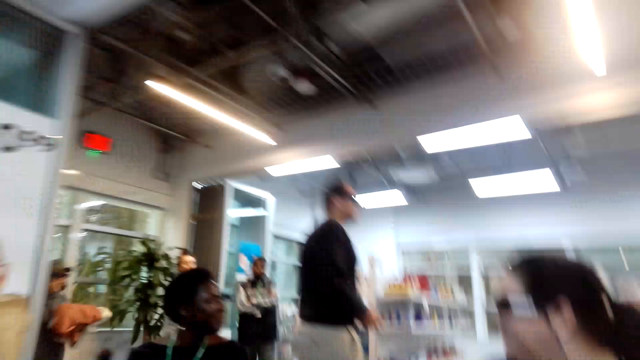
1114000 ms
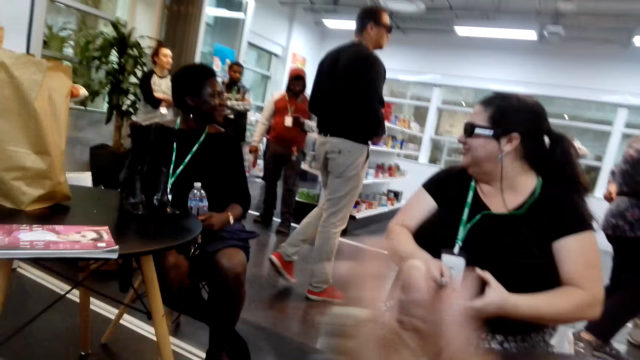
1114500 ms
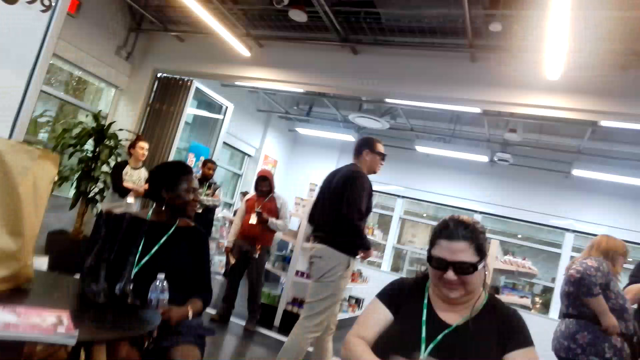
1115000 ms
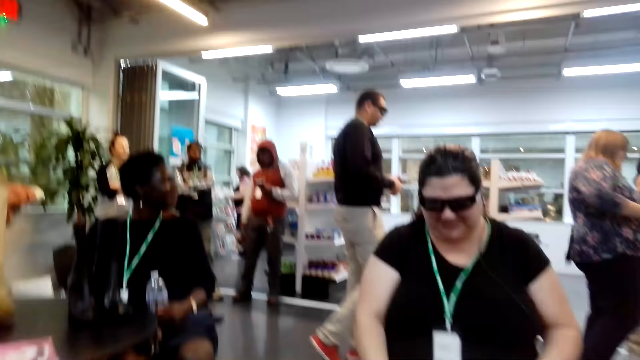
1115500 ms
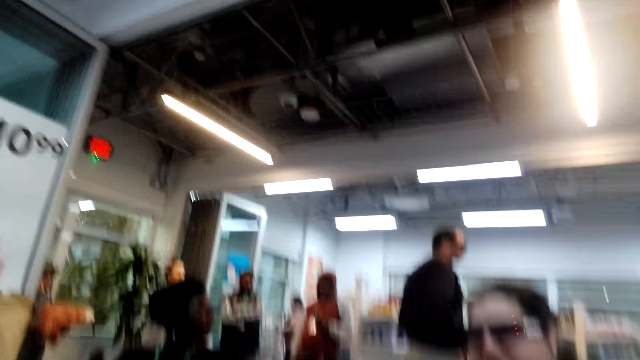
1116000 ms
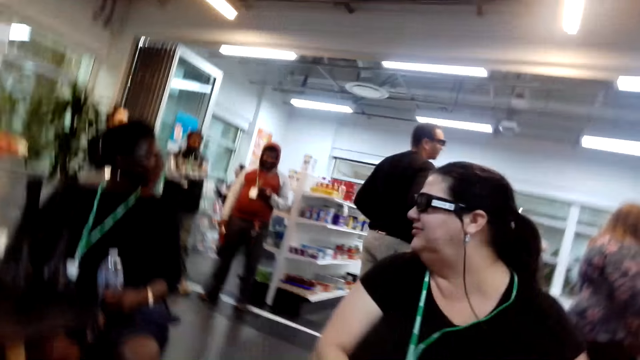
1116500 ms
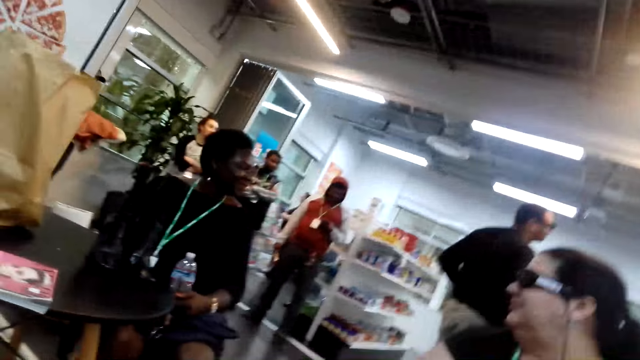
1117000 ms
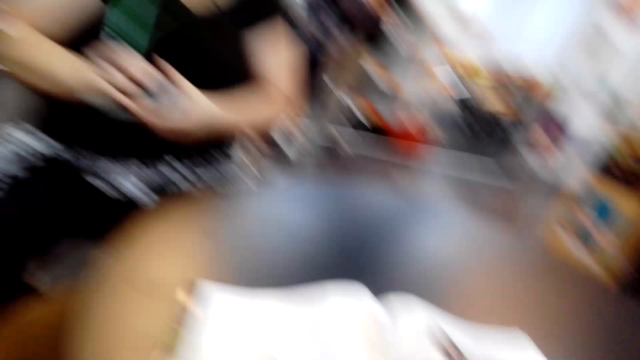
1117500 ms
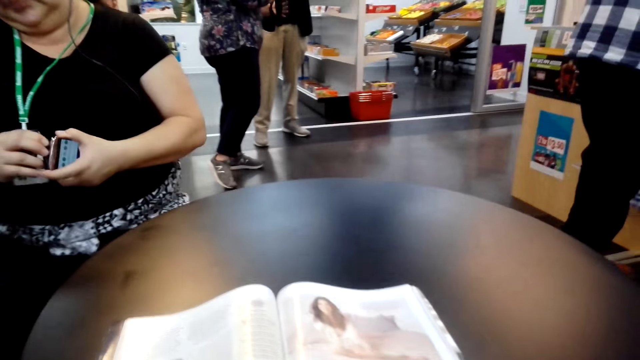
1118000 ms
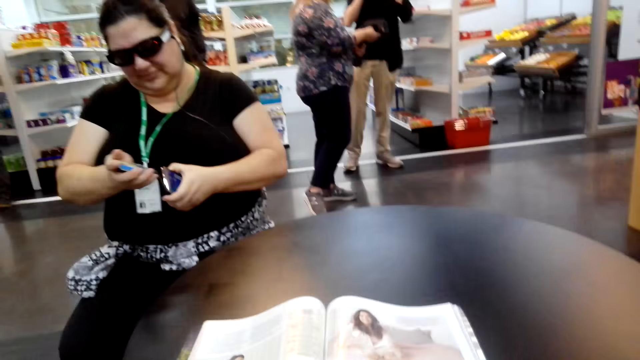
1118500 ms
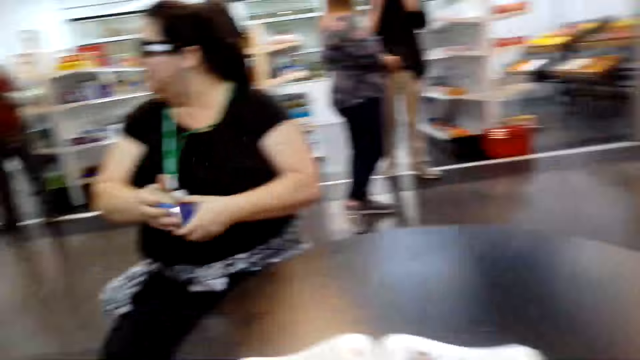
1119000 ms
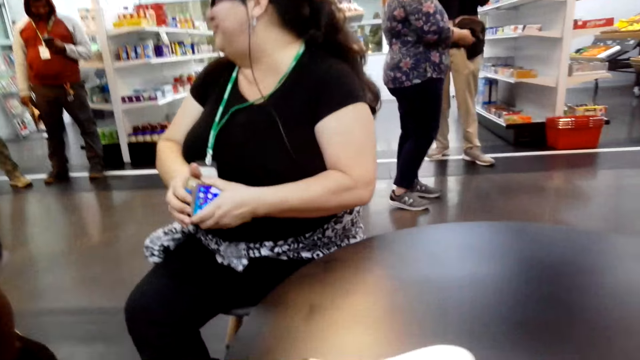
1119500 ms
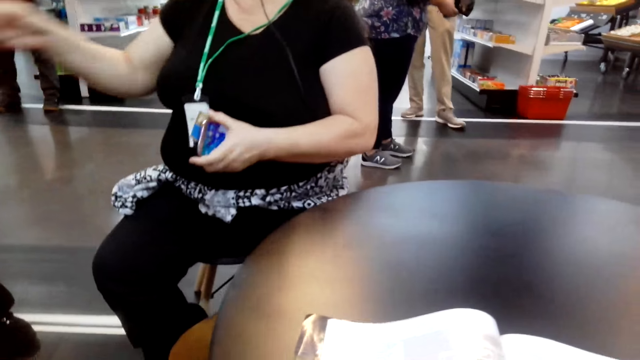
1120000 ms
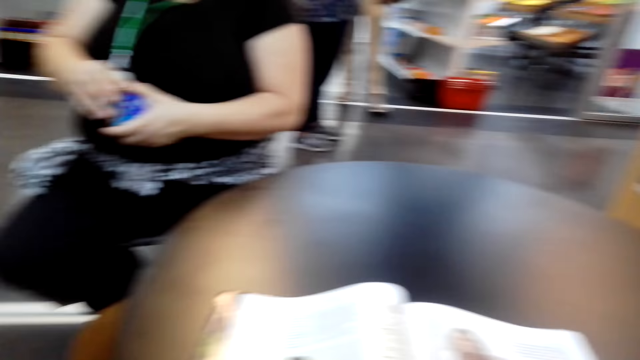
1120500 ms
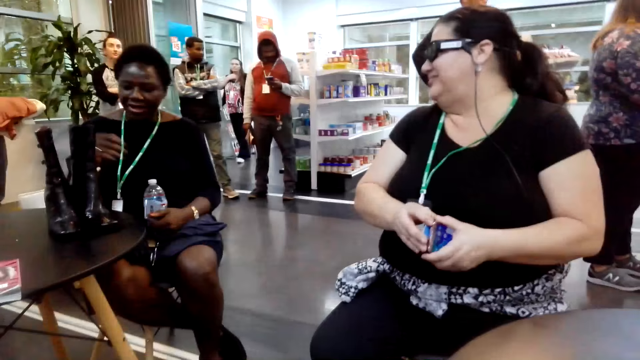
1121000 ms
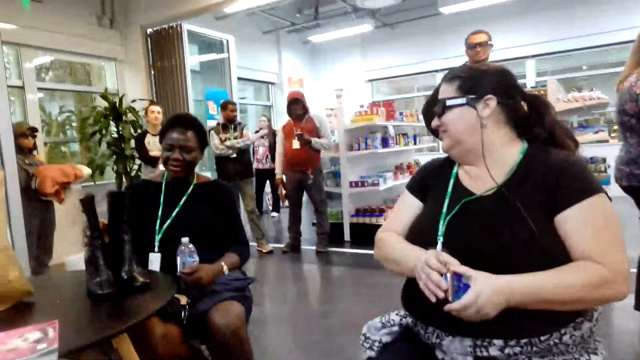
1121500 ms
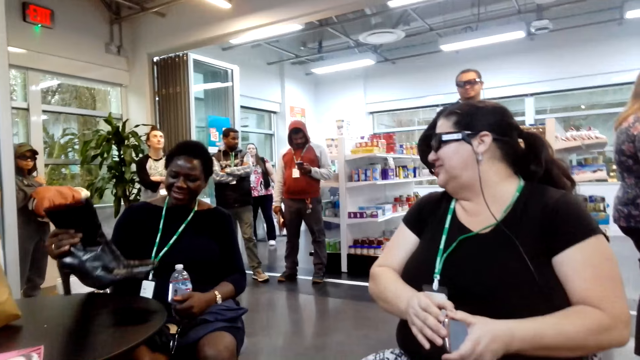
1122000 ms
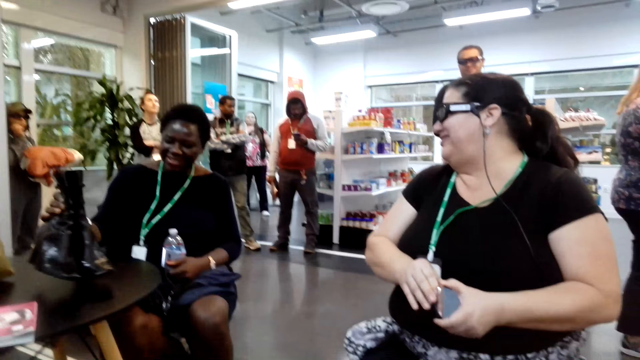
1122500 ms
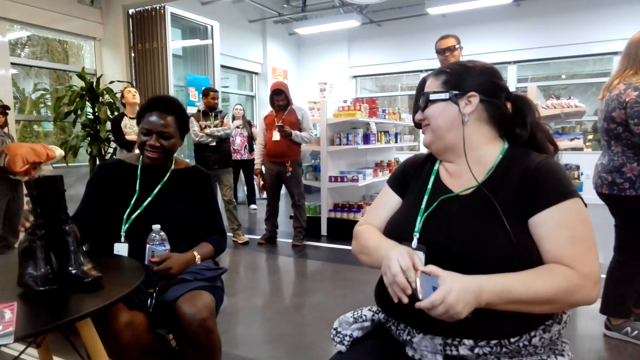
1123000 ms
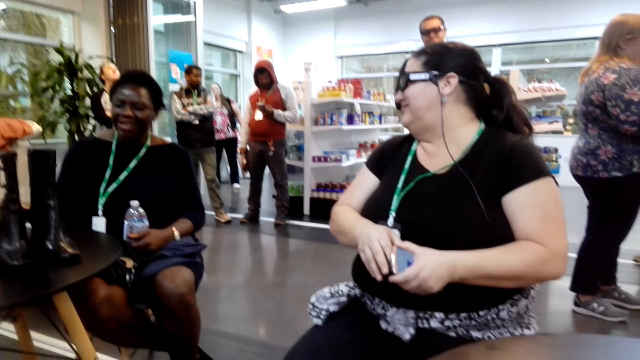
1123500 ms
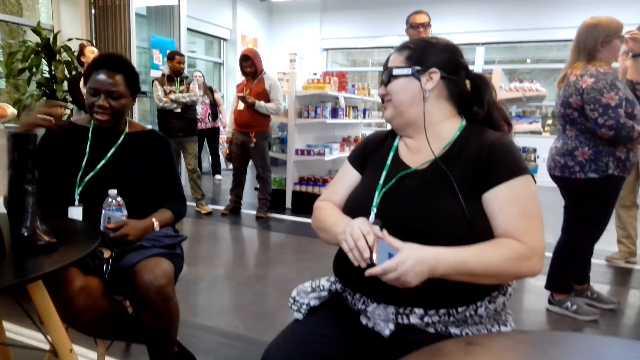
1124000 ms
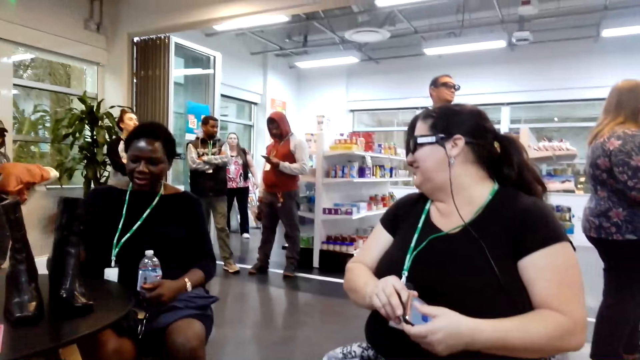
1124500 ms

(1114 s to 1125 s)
A woman holds a phone. The woman converses with another woman. A man uses the phone. The first woman lifts boot shoes. A person sits across the store. The camera wearer converses with the women.

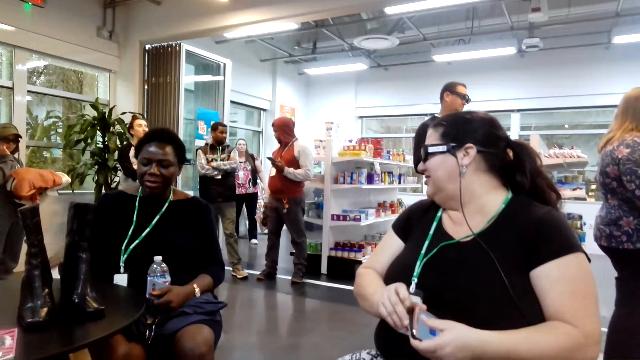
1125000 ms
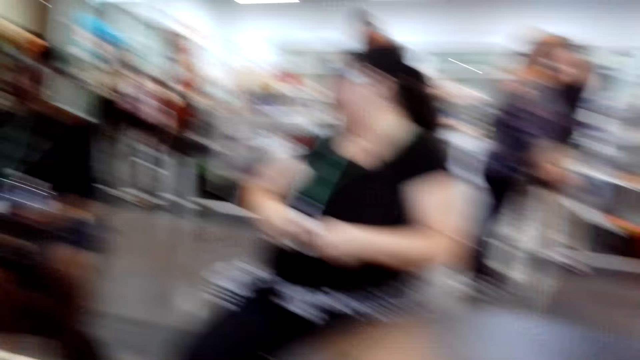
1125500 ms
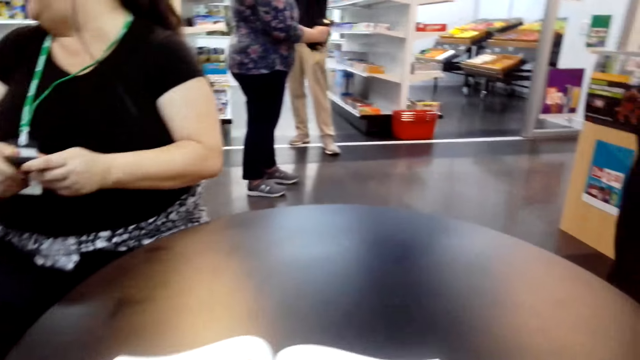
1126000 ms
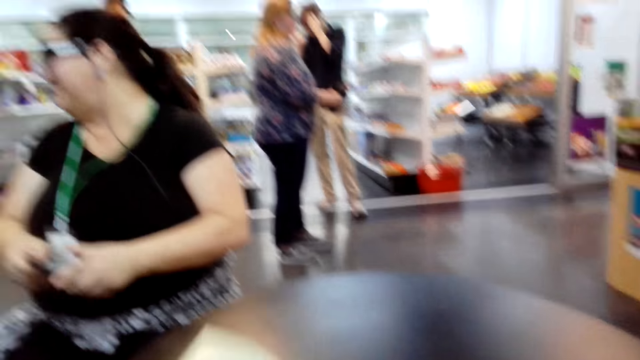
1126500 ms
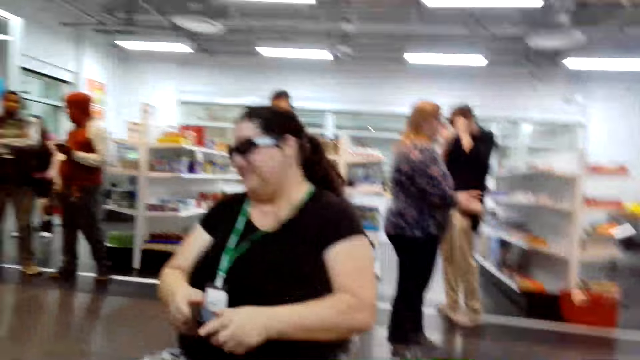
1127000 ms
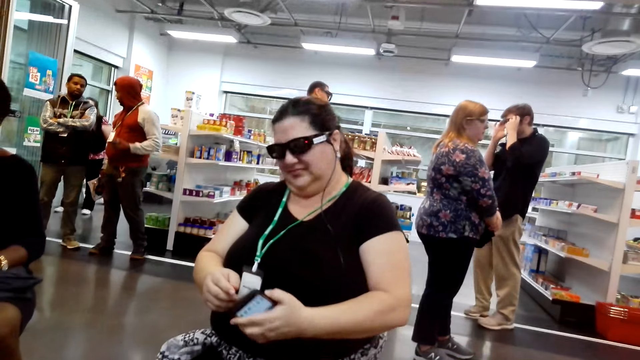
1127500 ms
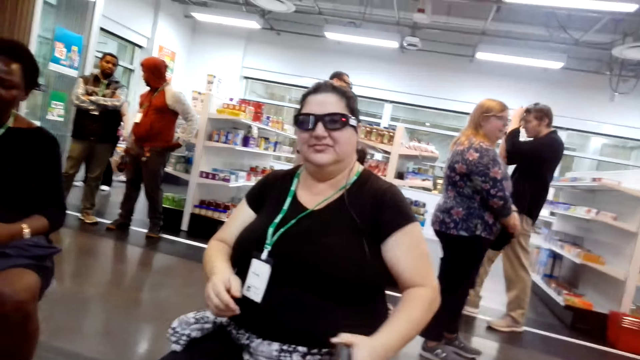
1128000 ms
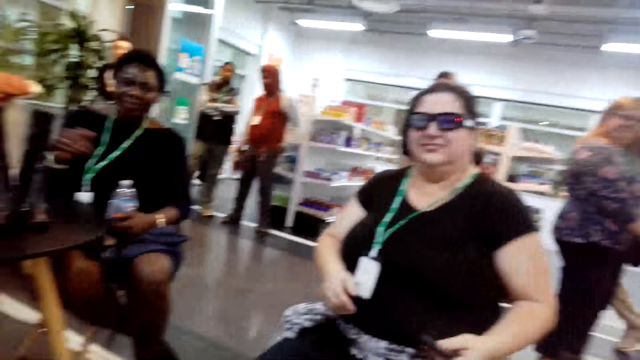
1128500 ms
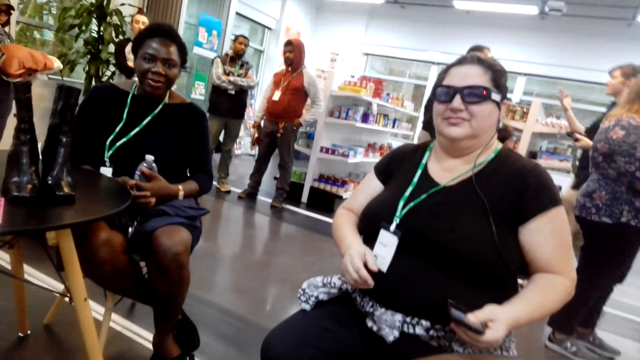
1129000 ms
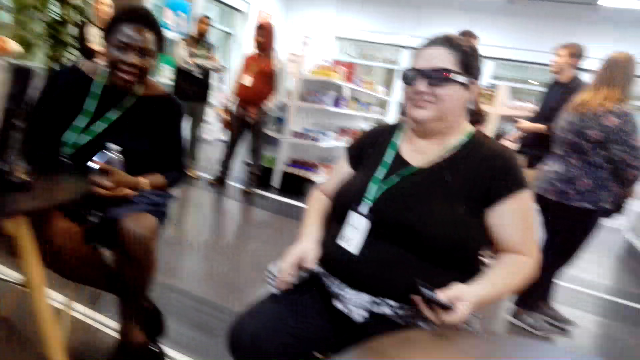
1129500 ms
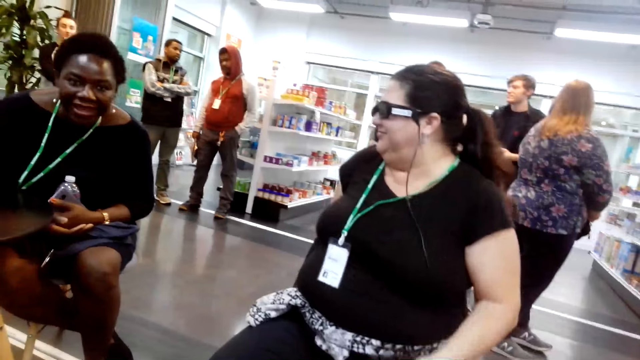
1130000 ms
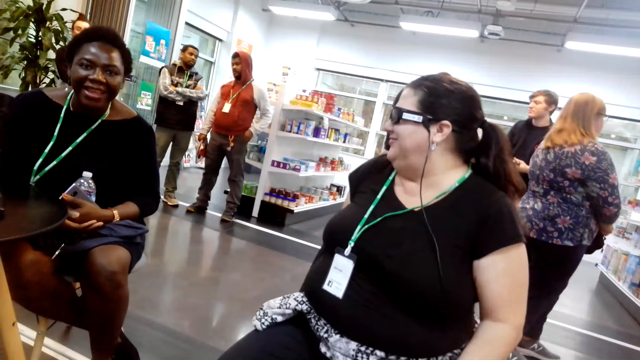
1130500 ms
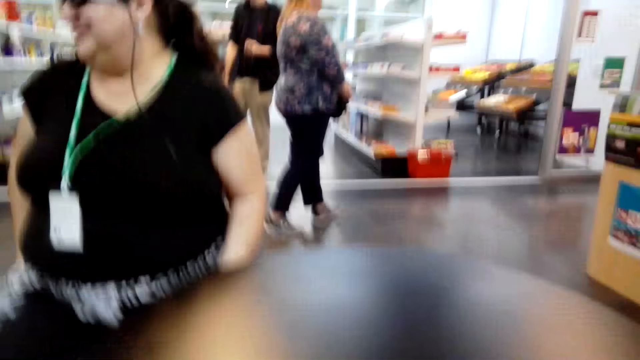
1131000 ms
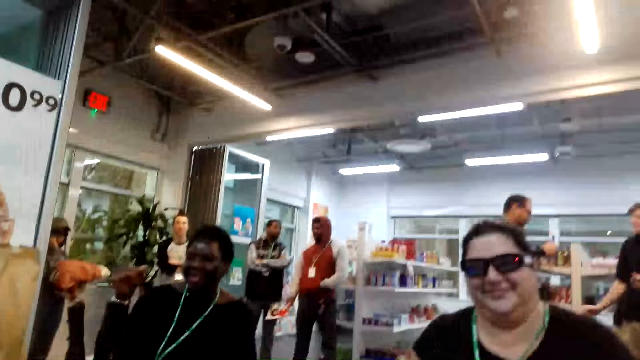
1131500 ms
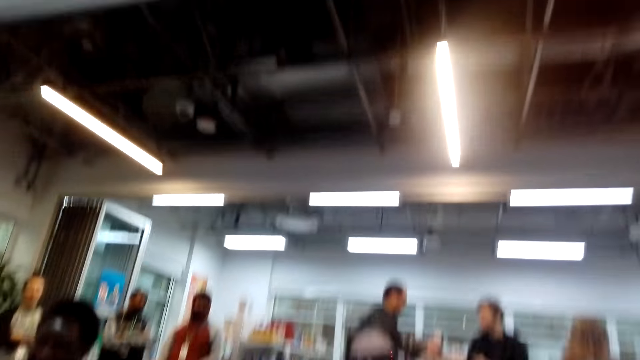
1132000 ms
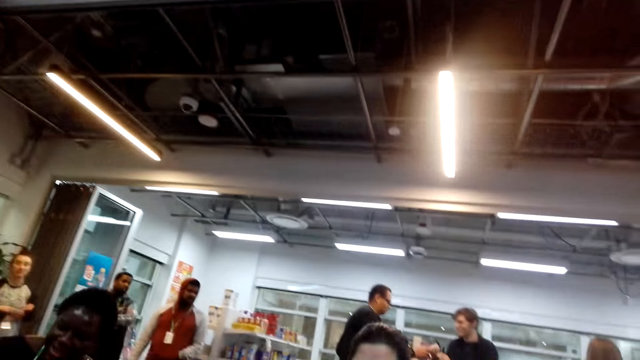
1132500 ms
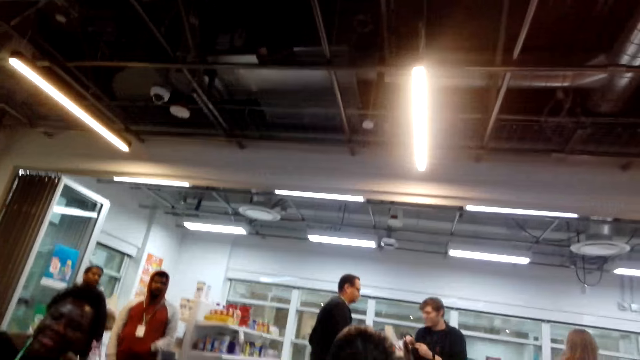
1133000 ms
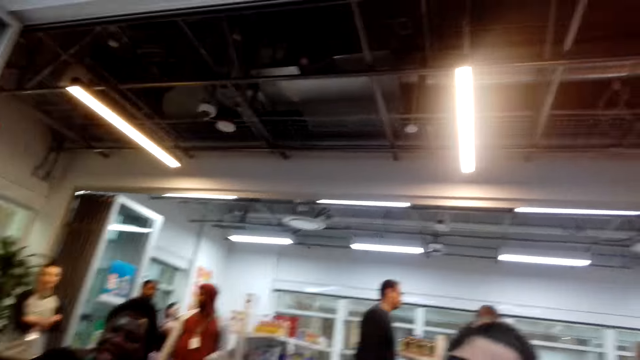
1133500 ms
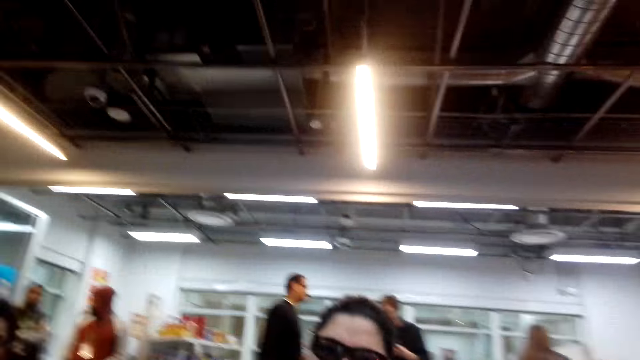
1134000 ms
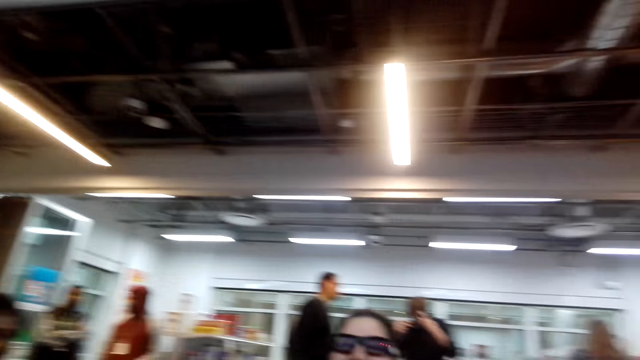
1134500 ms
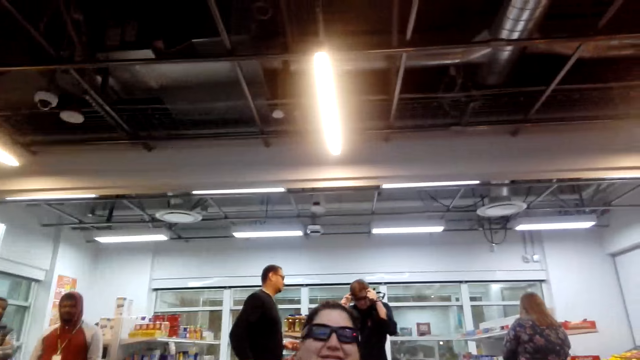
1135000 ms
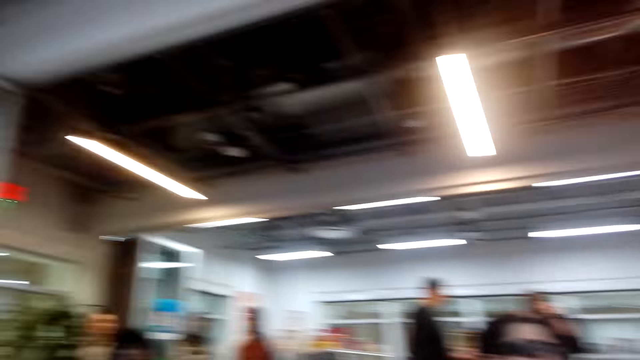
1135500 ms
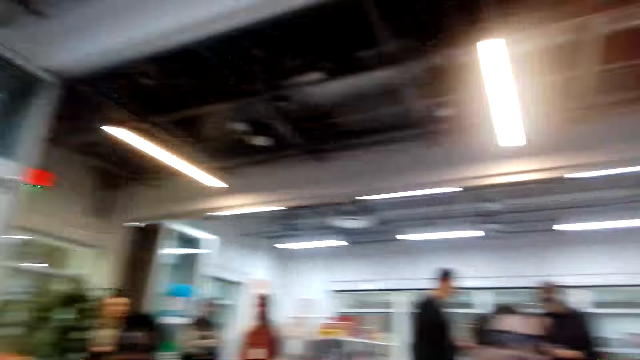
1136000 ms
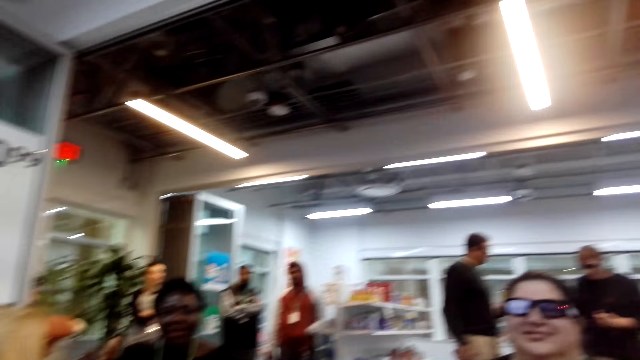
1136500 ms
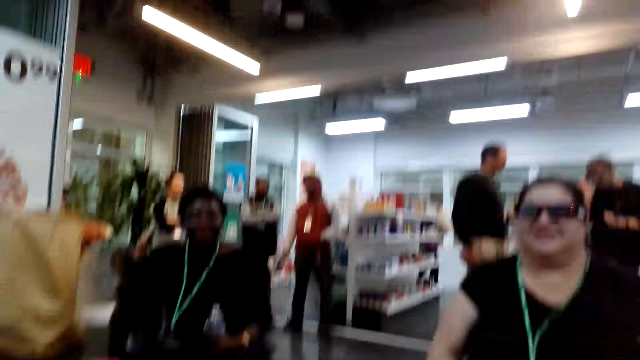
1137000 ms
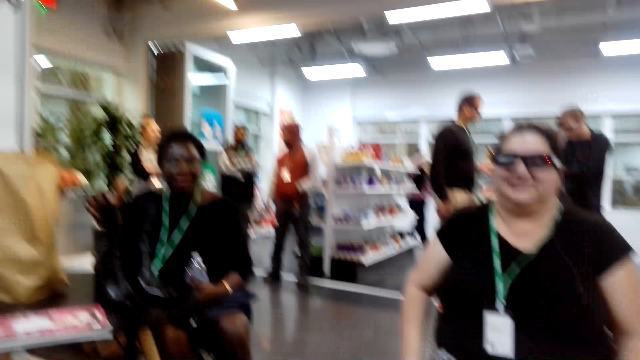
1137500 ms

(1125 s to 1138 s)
The camera wearer flips the book's pages. They converse with the women. A man converses with another man. The camera wearer converses with the women.
